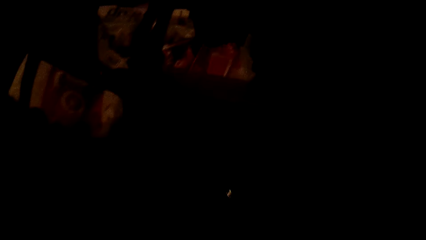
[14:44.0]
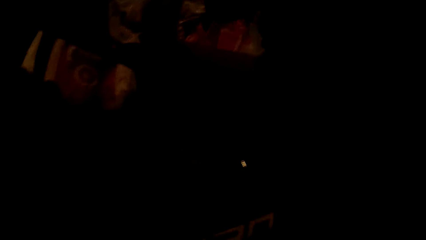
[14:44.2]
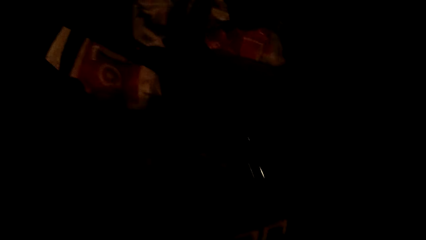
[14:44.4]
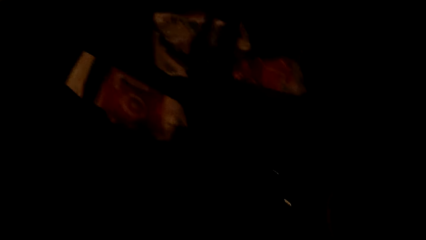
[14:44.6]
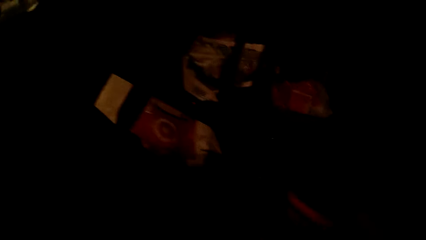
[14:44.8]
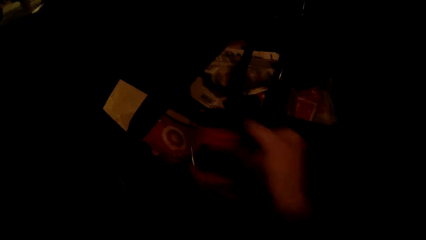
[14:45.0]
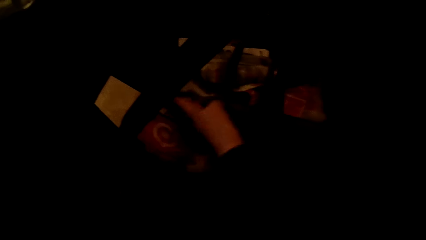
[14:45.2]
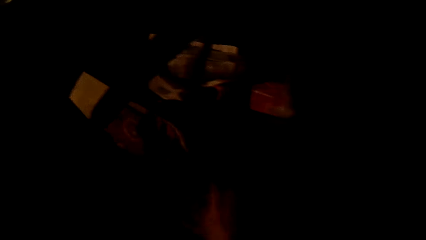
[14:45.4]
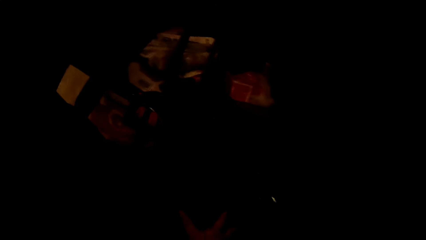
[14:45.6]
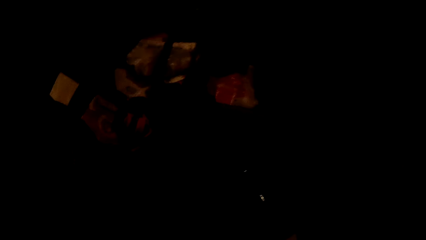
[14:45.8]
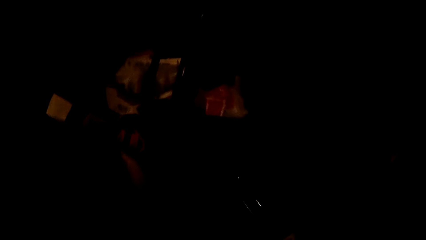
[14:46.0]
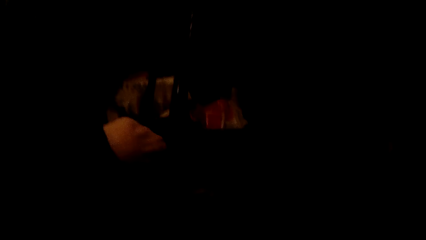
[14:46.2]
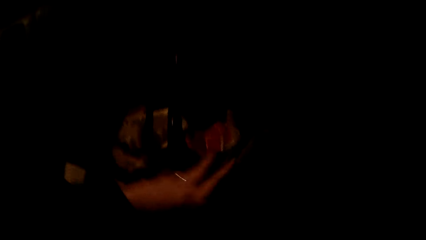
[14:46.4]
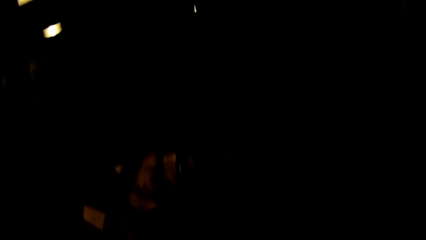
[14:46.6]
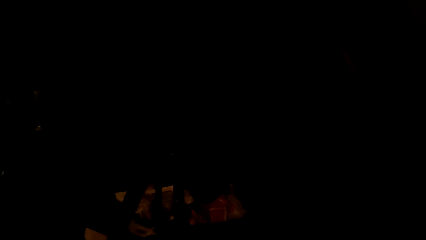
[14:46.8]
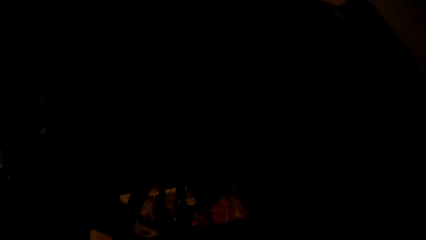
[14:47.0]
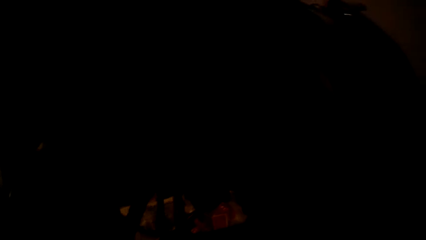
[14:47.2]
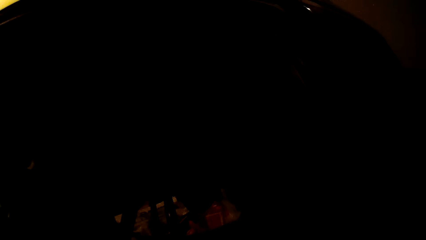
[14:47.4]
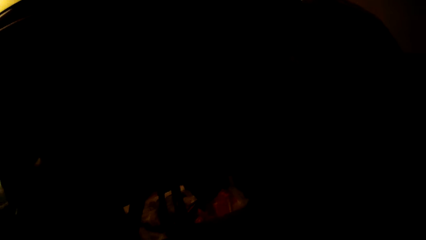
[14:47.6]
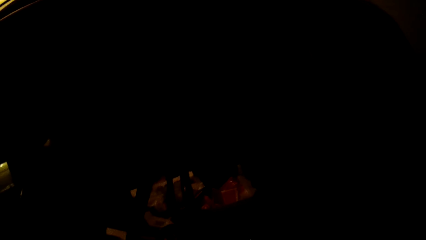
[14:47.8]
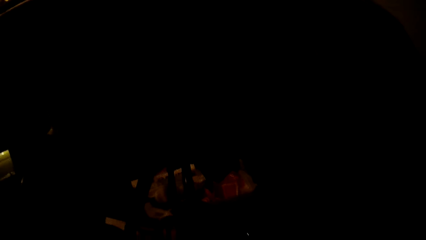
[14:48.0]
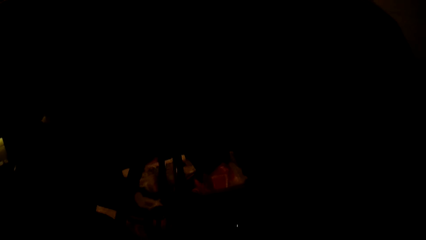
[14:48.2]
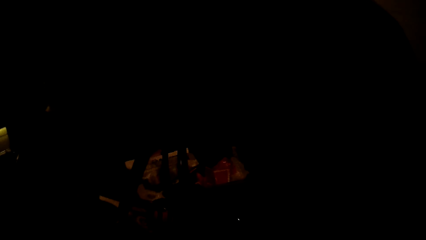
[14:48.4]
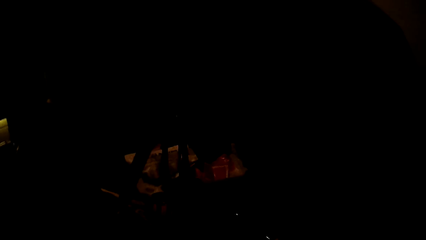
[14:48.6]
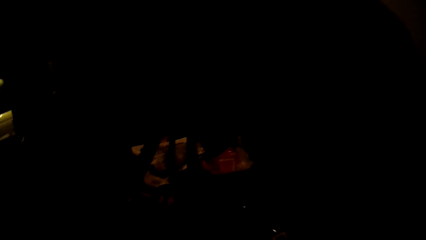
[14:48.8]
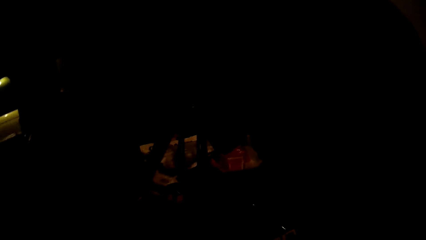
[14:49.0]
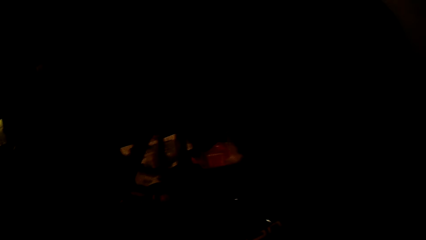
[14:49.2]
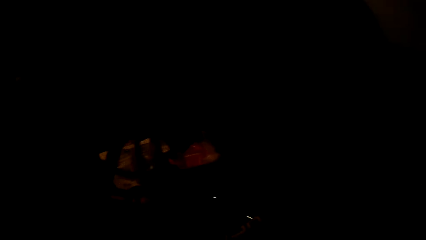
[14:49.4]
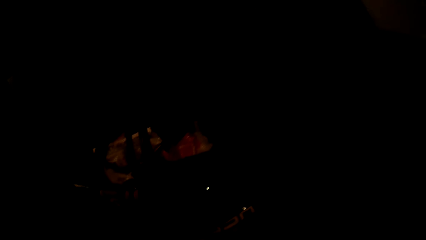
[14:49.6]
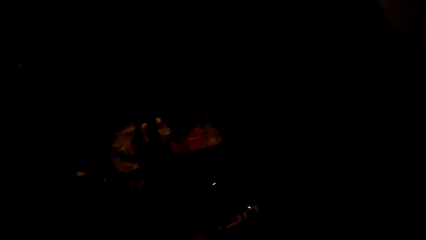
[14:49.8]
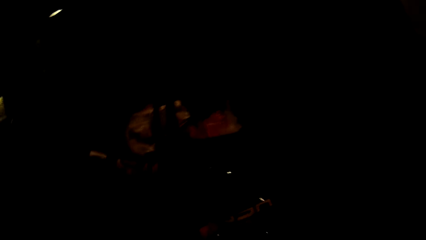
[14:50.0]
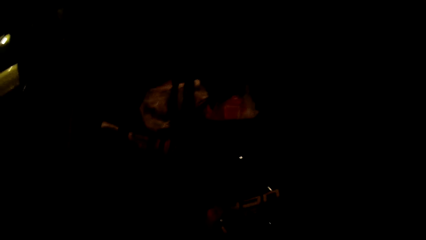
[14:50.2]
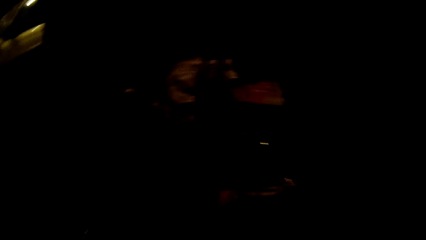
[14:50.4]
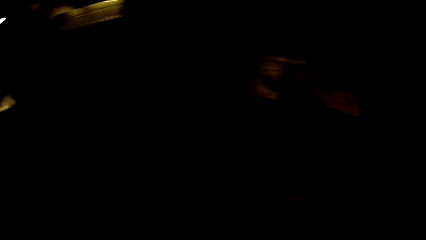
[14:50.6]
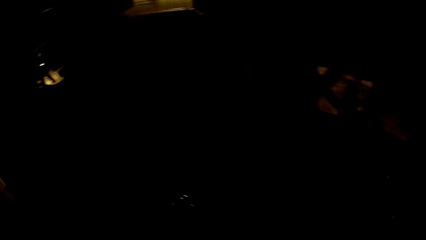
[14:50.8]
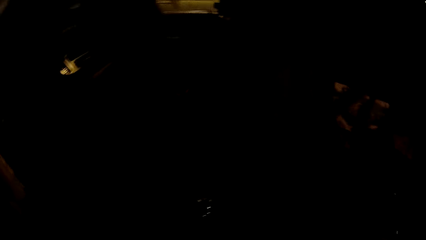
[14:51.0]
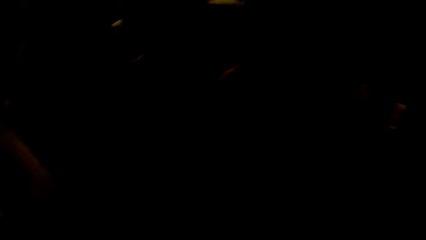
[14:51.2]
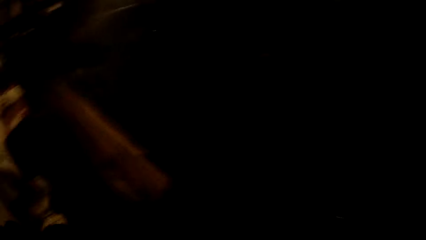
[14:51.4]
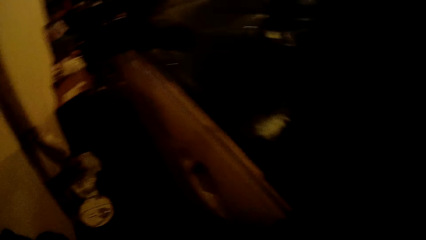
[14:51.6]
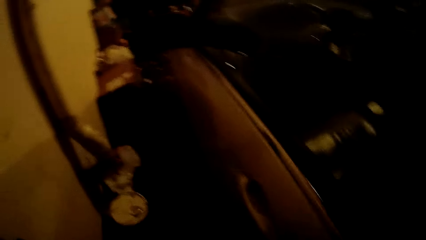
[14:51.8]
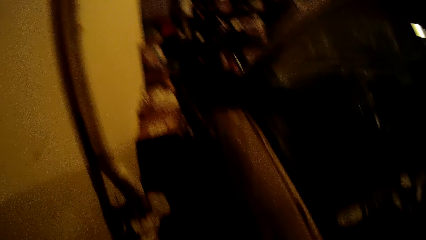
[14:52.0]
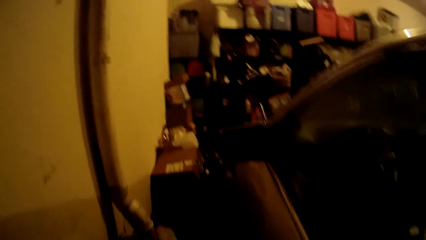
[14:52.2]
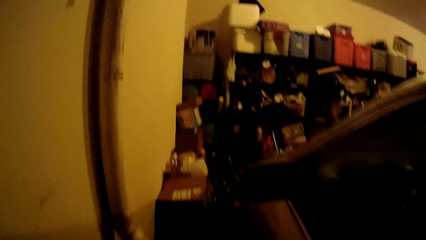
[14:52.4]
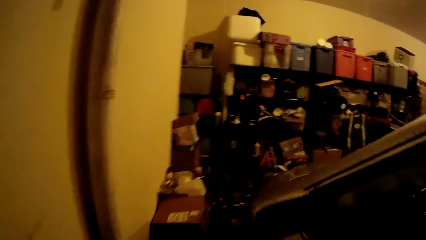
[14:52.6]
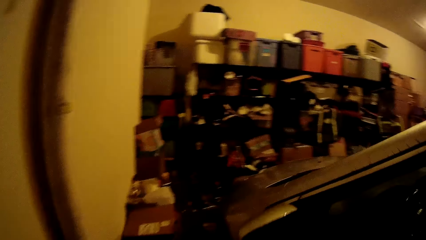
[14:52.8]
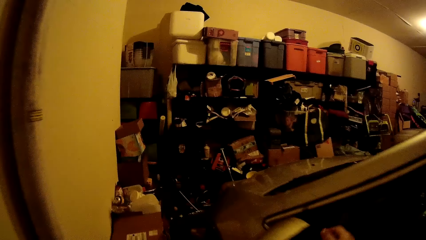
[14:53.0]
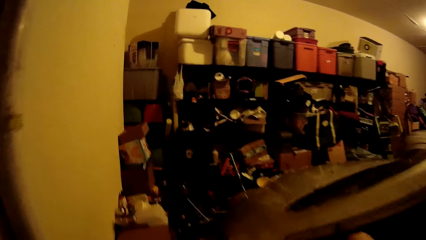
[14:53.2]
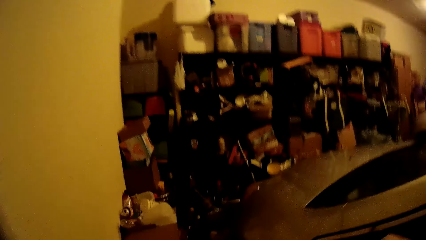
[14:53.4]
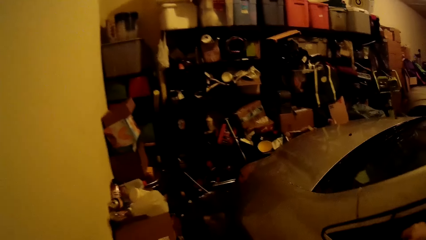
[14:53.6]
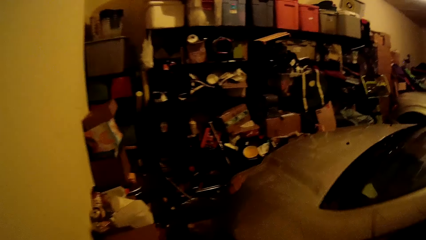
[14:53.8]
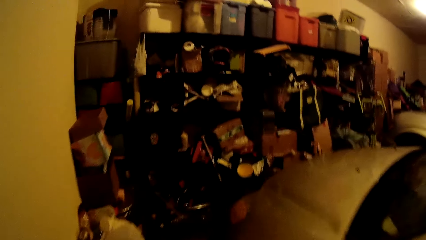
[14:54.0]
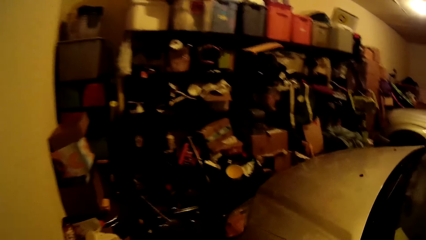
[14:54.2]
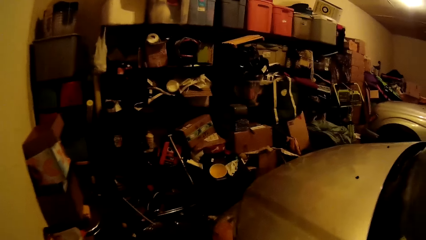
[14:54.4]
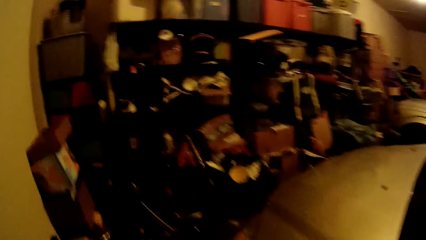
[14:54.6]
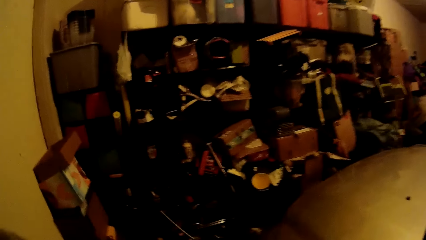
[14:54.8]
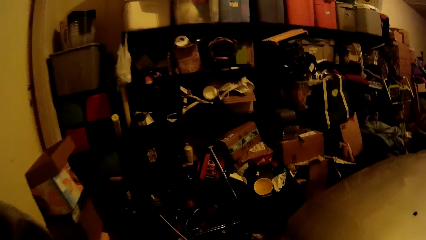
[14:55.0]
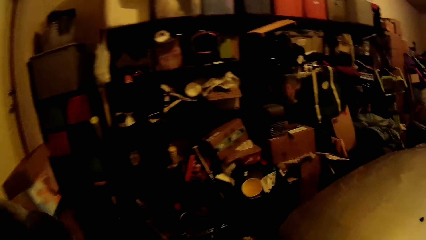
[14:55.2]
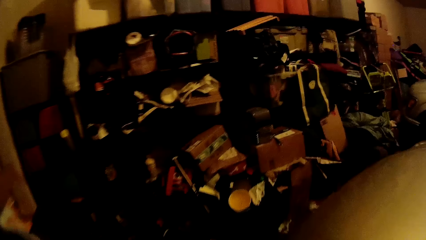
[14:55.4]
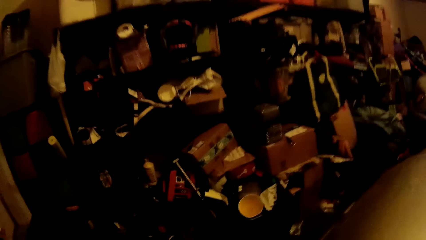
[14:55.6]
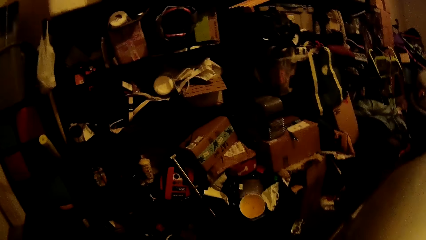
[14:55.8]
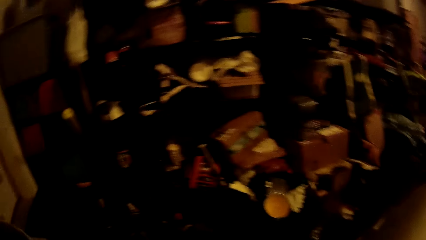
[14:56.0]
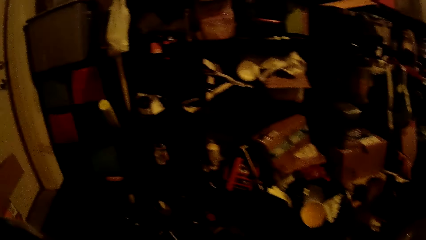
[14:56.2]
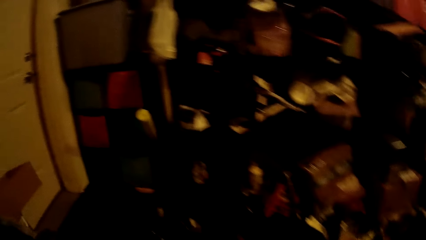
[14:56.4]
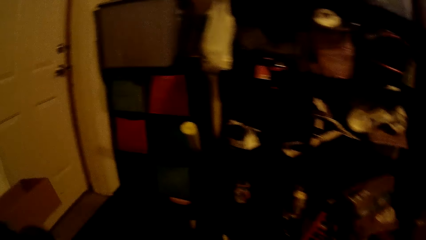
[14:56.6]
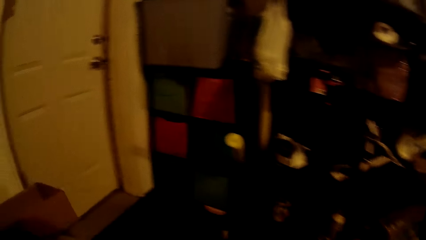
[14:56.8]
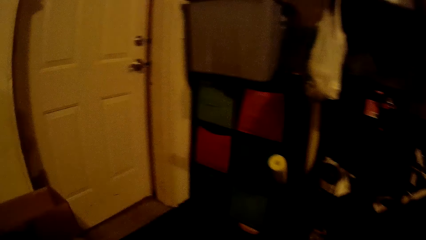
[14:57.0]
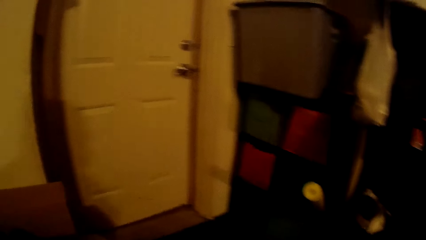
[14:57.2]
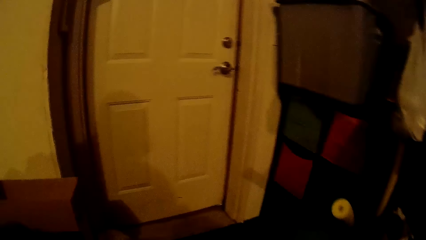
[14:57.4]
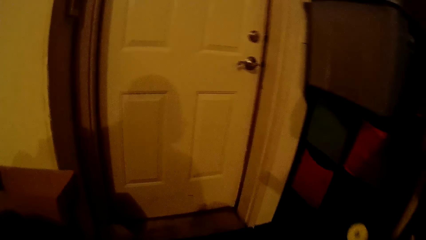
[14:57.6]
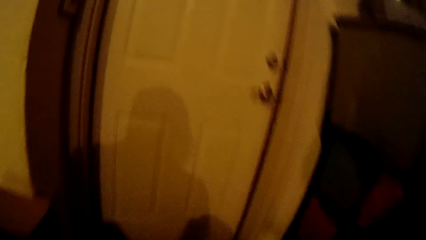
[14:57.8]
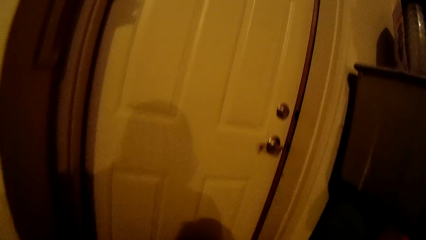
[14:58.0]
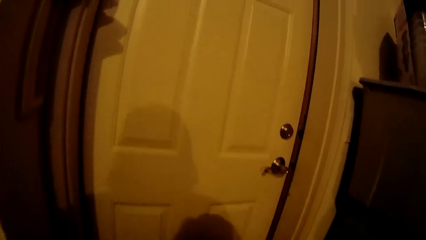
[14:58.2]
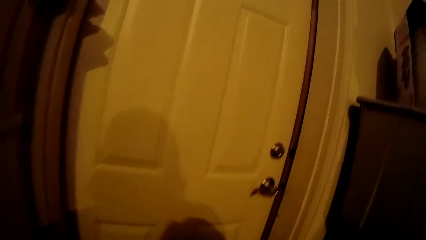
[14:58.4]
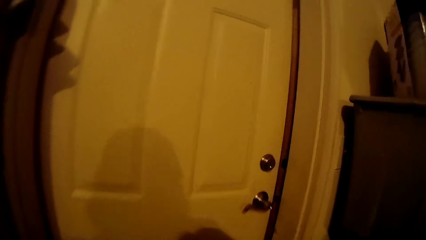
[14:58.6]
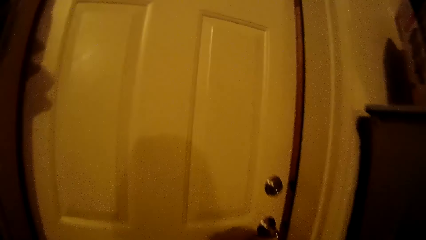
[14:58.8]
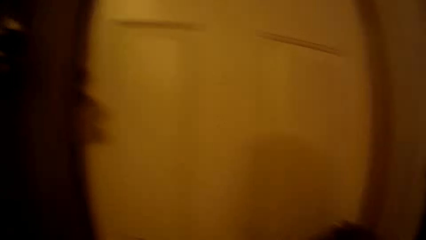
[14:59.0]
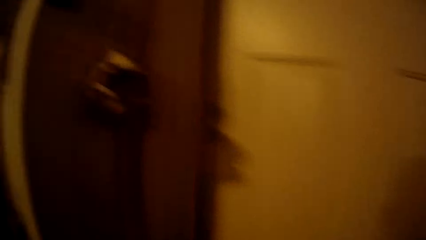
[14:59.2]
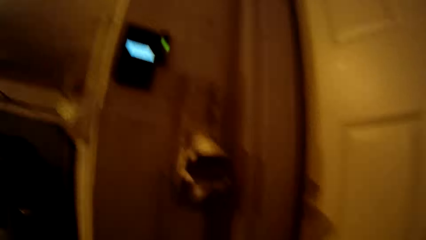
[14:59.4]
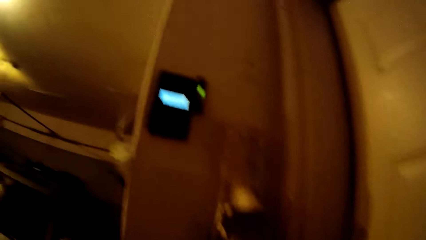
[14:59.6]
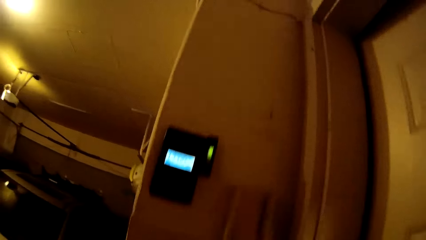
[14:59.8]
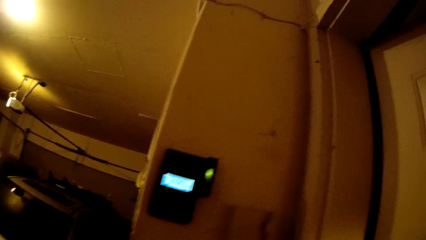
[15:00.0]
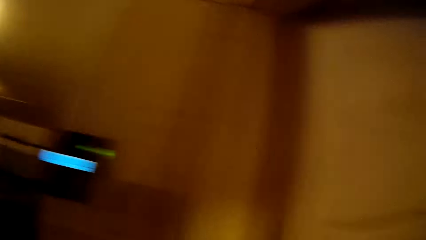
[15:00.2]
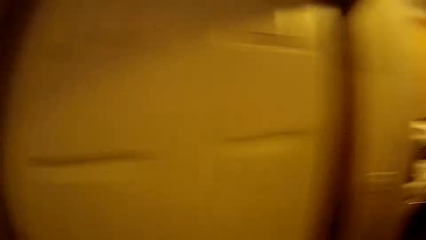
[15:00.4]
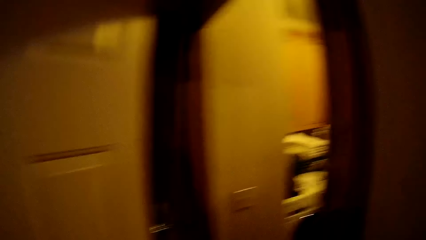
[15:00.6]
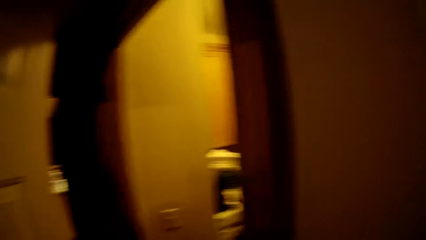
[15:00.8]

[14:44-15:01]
The camera wearer folds clothes in the room. They walk in the room. They walk towards the house.
